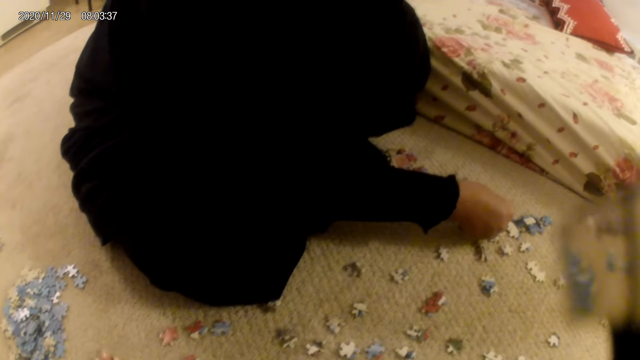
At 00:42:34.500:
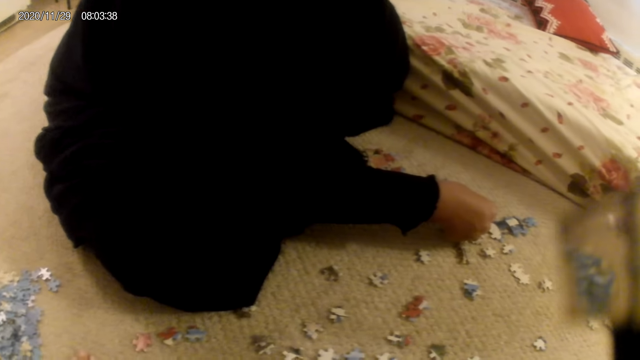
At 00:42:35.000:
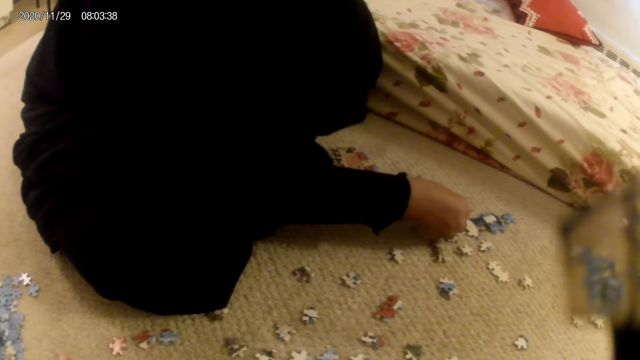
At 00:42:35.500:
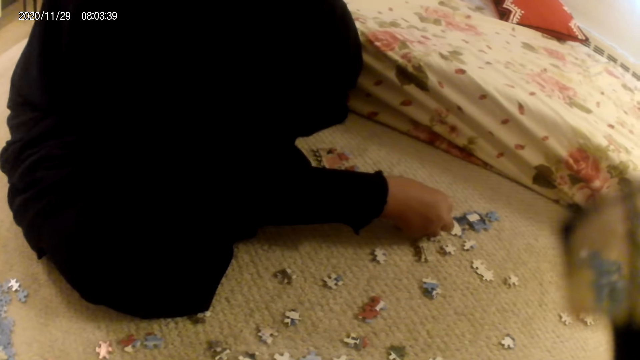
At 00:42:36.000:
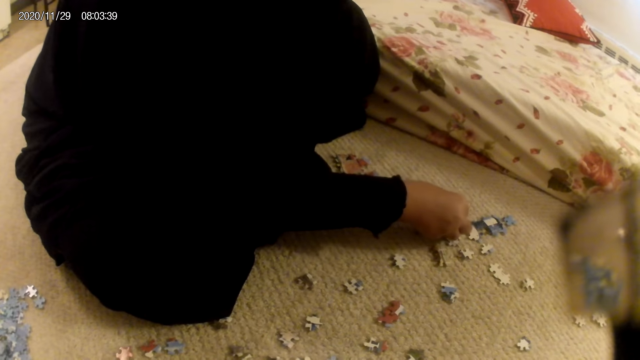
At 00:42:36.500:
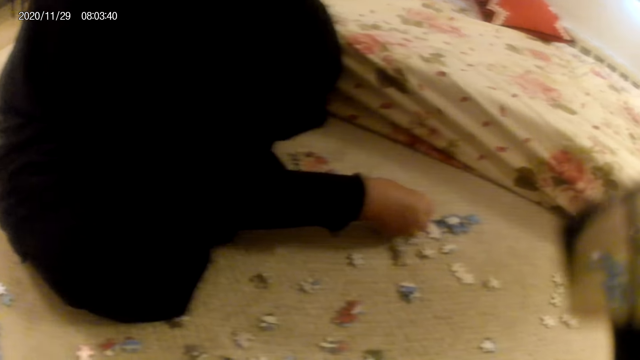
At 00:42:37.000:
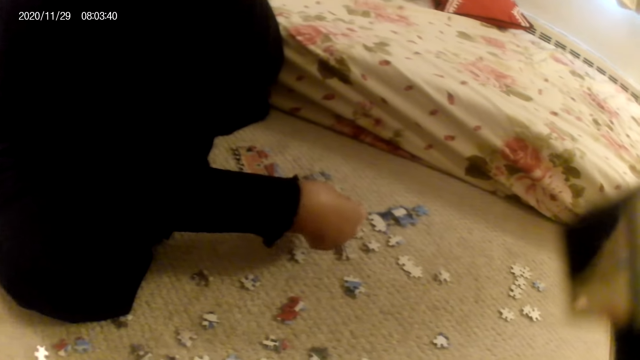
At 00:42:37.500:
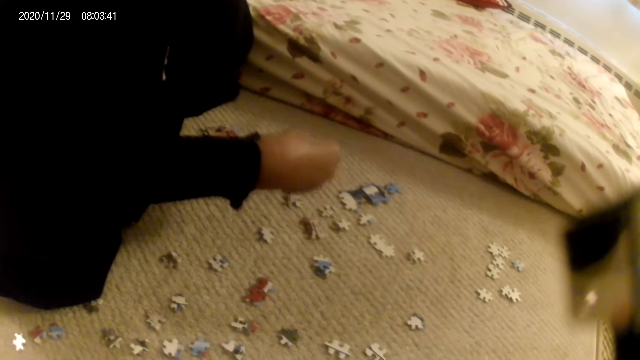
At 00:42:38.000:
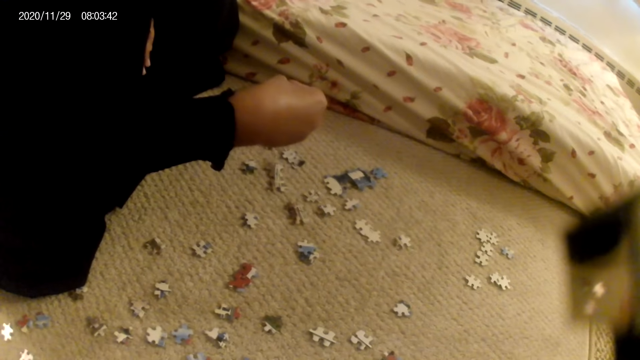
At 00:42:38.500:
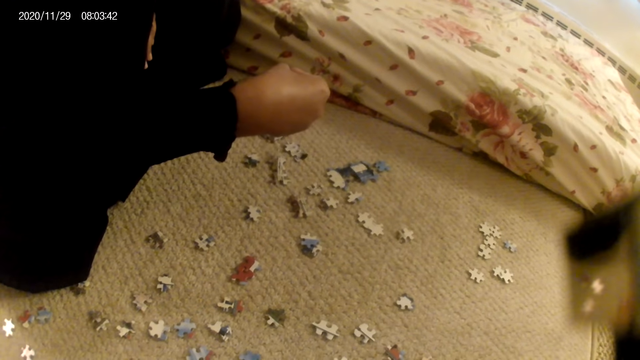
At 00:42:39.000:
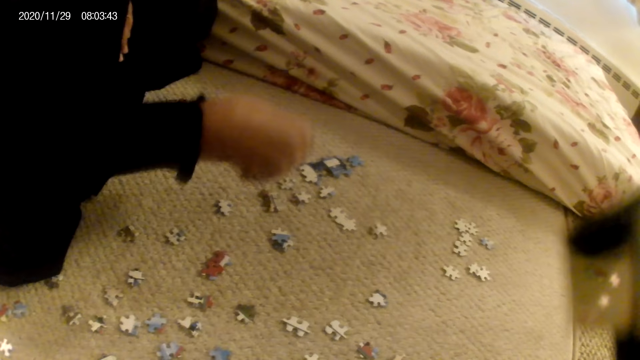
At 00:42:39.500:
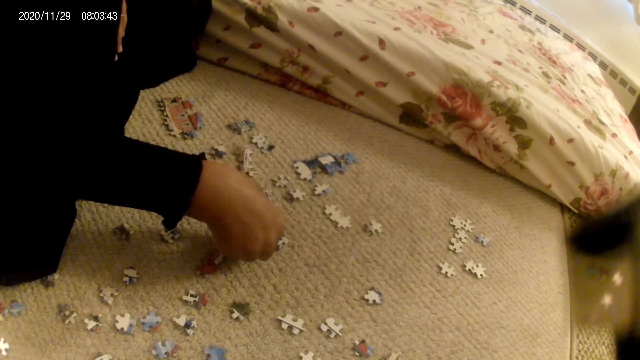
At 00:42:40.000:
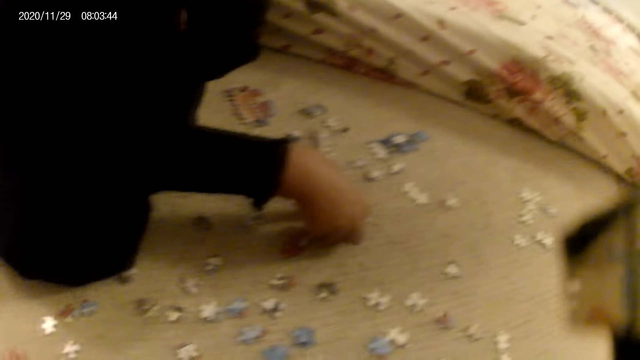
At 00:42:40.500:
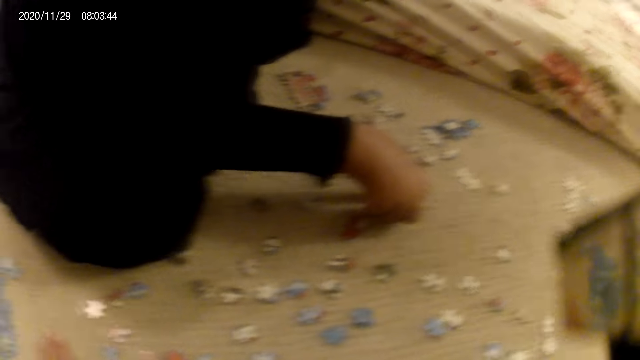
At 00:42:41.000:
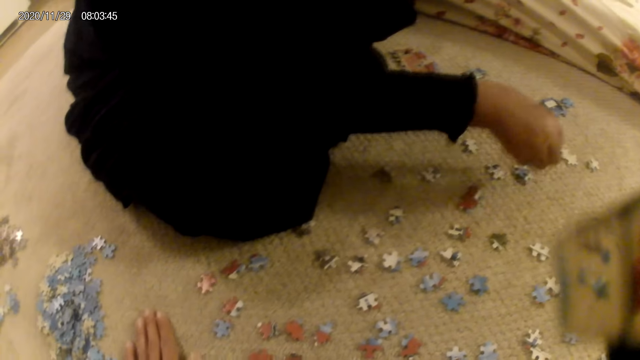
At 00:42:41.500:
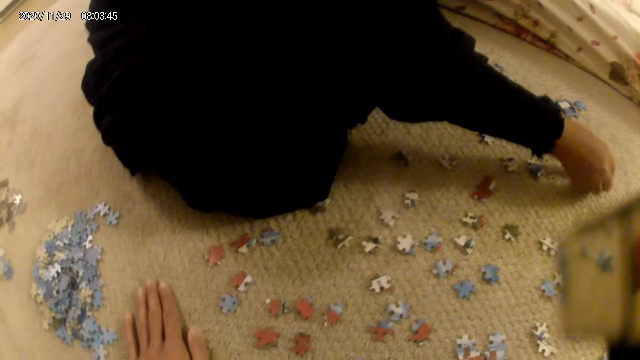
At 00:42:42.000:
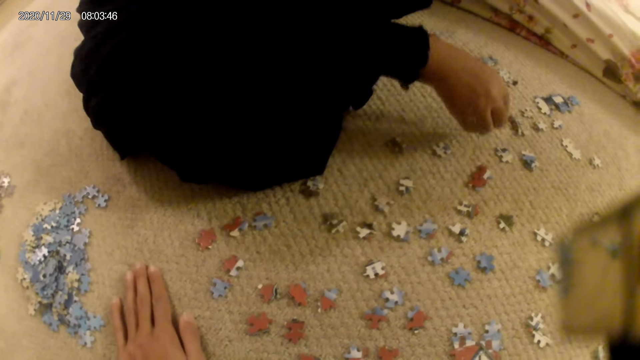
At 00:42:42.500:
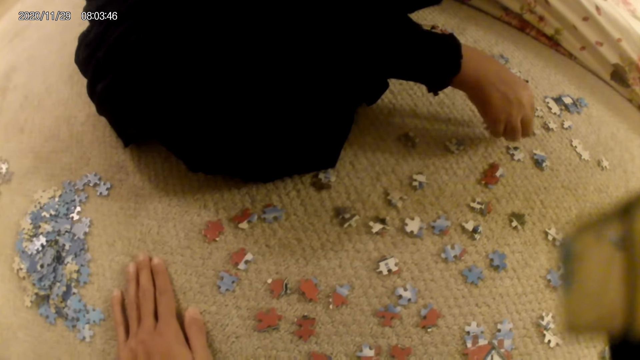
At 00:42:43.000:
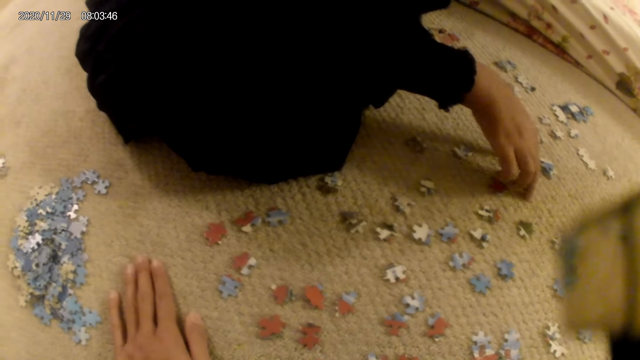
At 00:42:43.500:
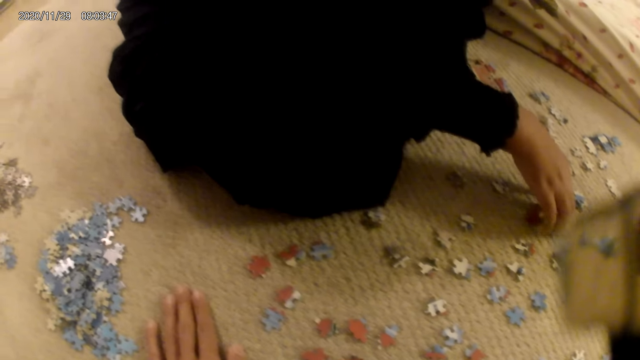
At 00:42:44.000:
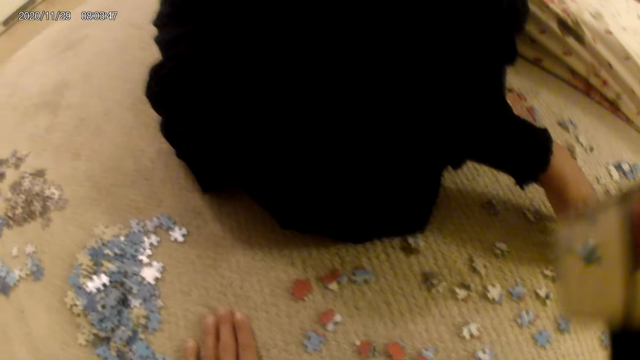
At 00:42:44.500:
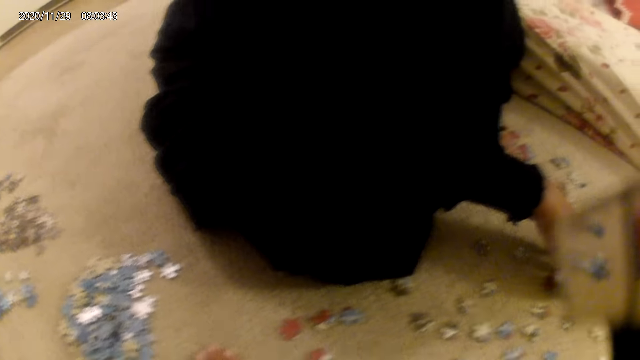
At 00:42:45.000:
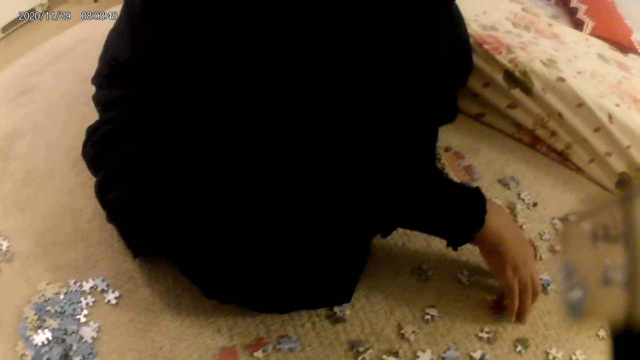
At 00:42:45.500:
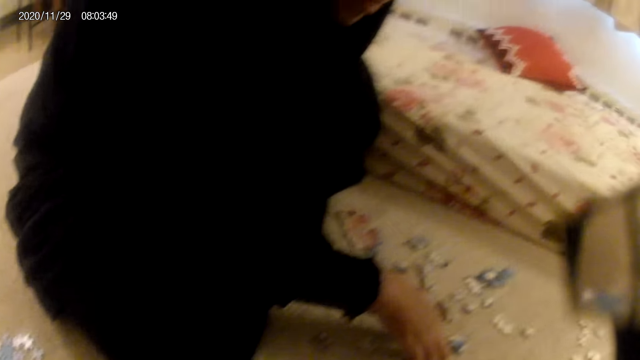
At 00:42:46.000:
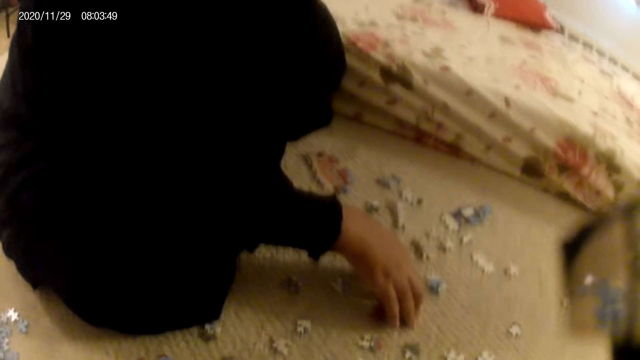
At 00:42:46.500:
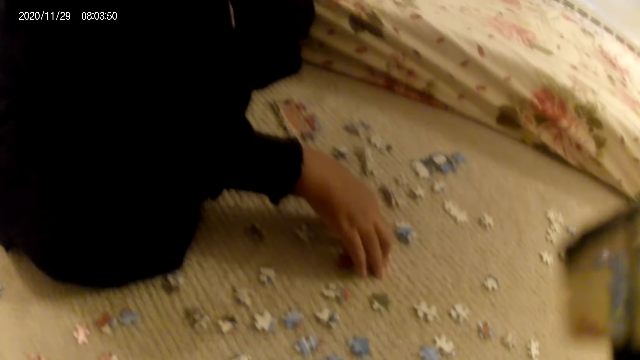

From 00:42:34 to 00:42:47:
The lady fits the puzzle piece in the puzzle structure. The lady lifts the puzzle piece. The lady stares at the puzzle piece. The lady places the puzzle piece on the floor. The lady touches a puzzle piece. The lady stares at the puzzle pieces on the floor.

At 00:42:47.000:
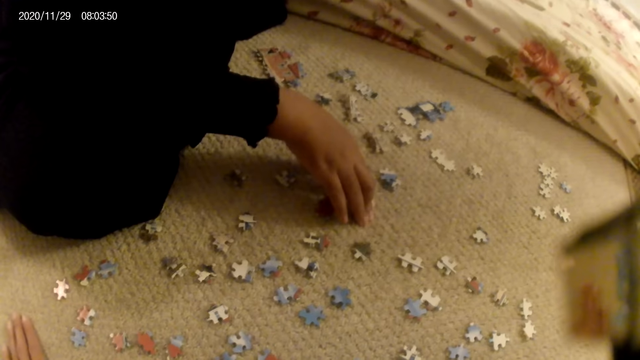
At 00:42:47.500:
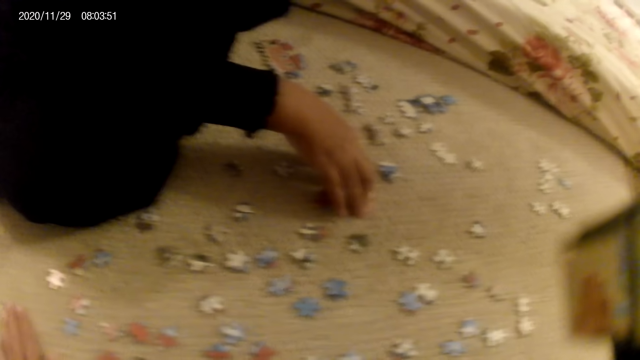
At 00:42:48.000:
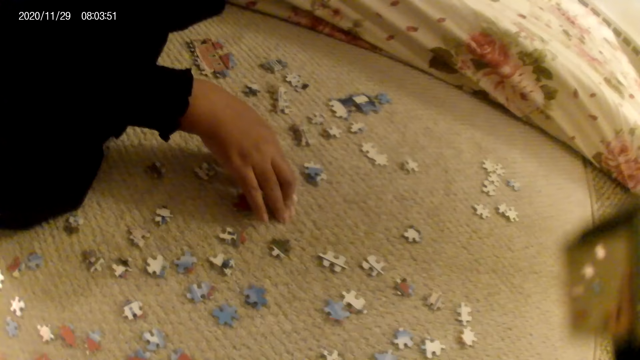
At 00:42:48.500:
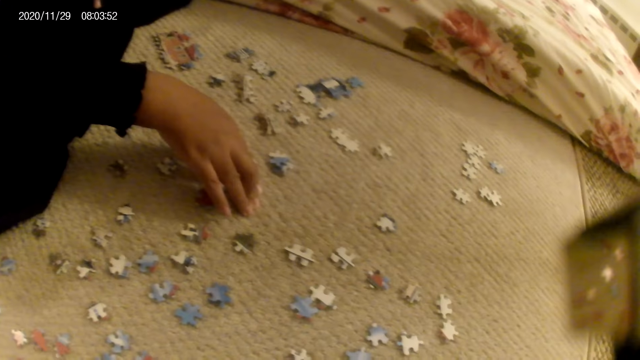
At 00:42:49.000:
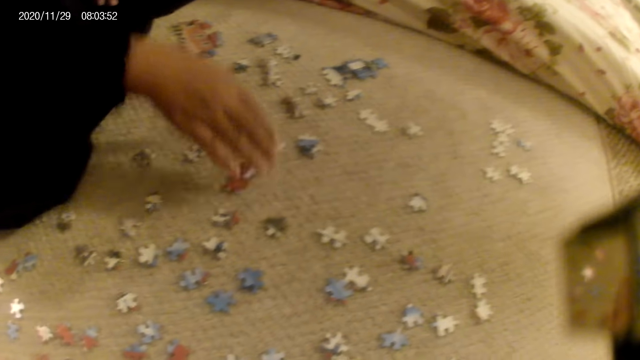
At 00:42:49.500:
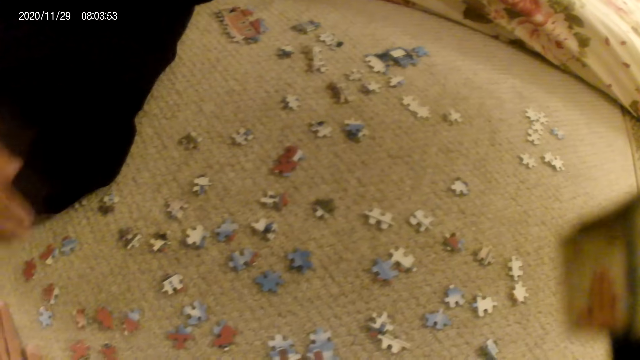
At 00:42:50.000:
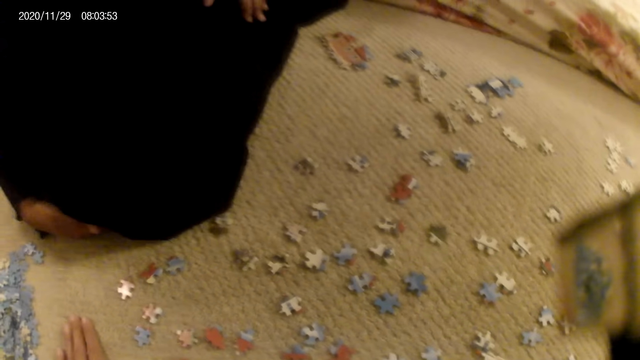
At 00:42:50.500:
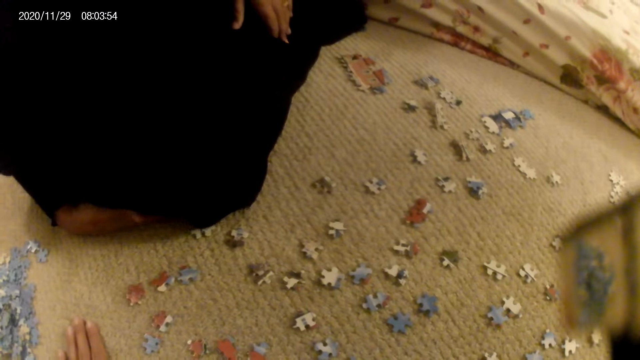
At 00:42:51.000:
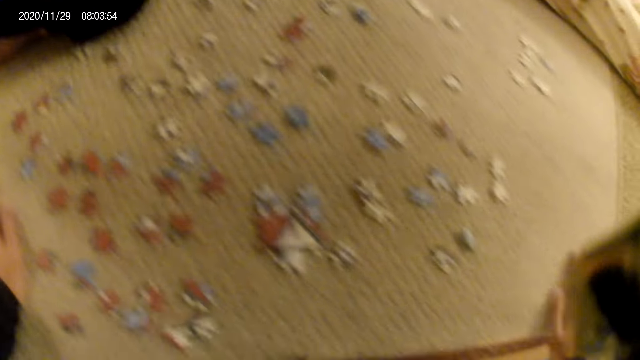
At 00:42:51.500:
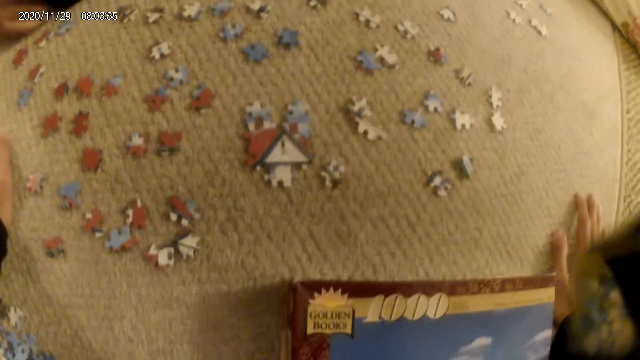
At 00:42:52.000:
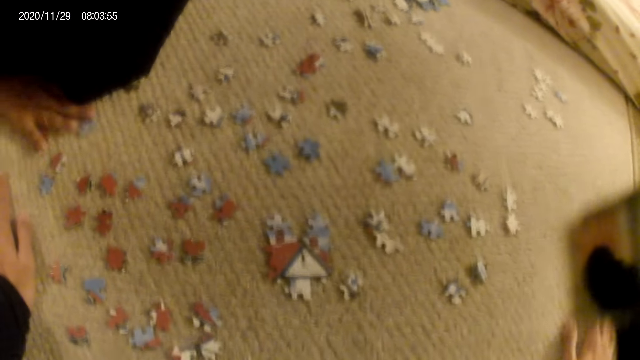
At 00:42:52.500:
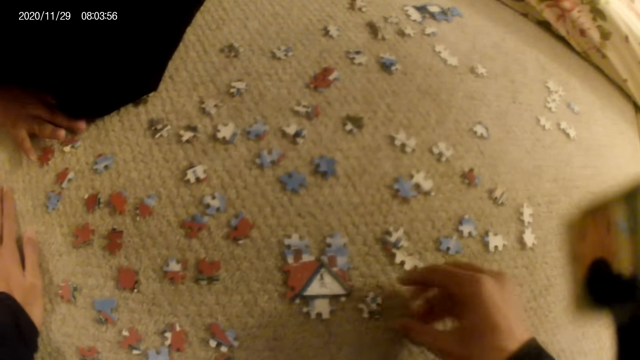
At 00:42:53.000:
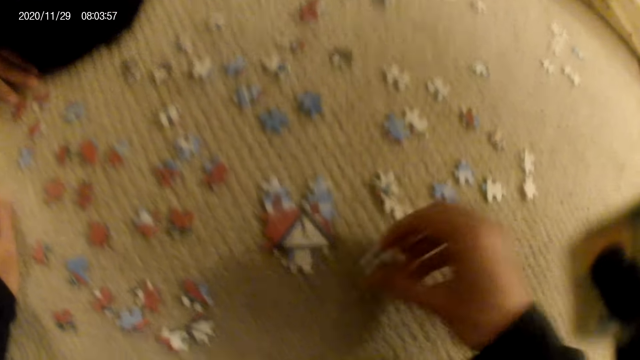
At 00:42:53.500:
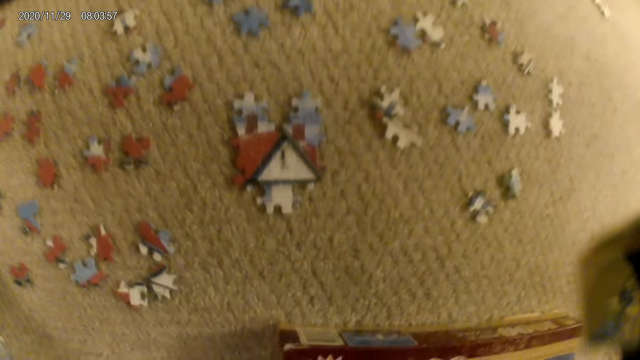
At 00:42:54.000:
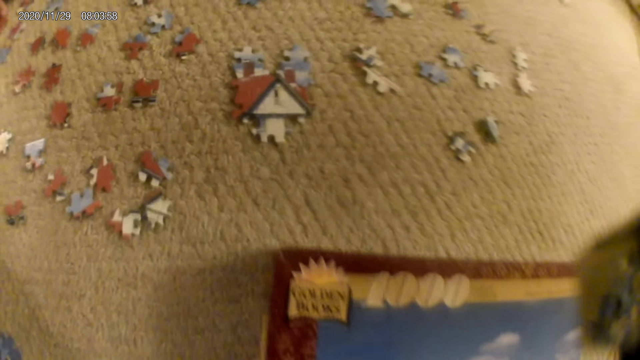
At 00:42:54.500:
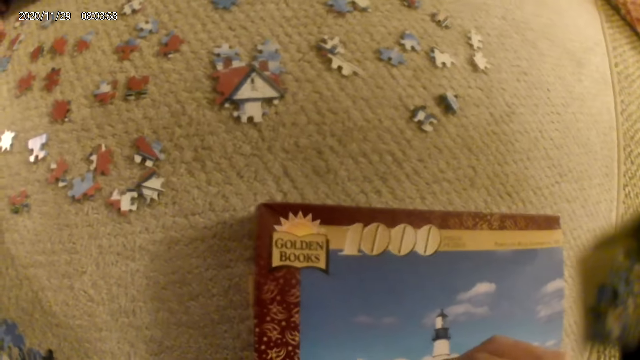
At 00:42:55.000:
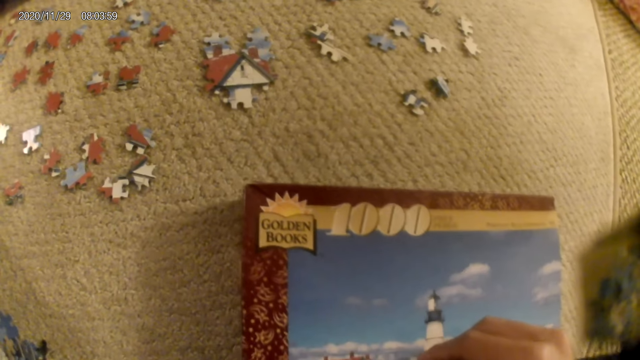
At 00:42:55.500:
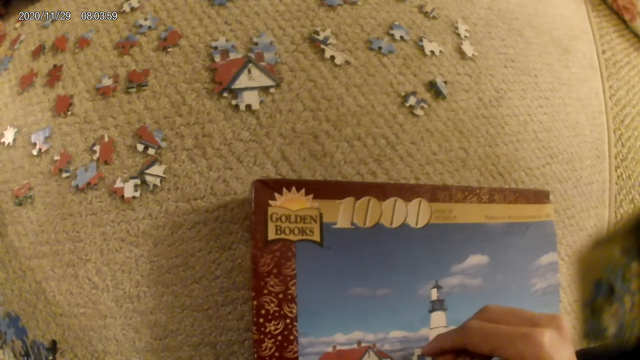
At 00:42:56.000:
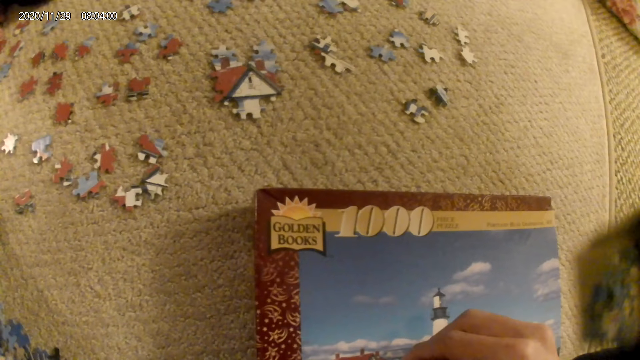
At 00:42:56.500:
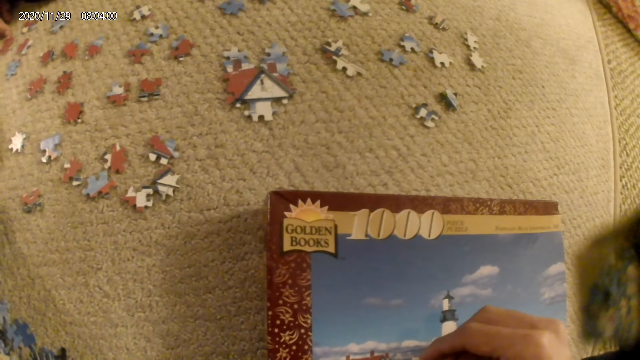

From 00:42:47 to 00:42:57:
The lady adjusts the garment. The lady moves puzzle pieces on the floor. The camera wearer picks up a puzzle piece. They put the puzzle on the floor. The lady stares at the puzzle pieces on the floor. The camera wearer stares at the puzzle piece.
